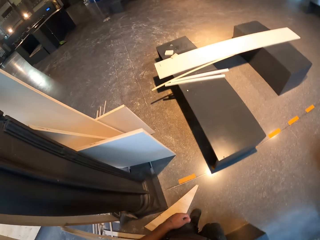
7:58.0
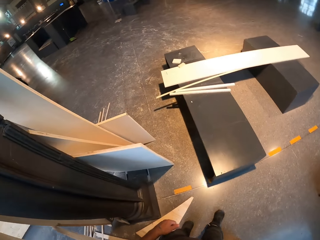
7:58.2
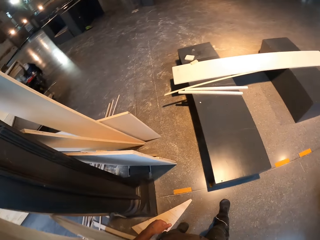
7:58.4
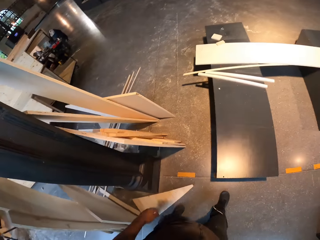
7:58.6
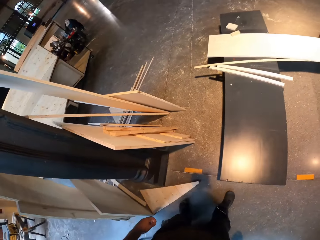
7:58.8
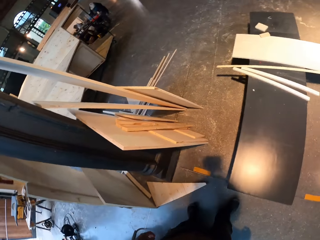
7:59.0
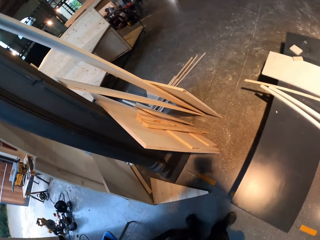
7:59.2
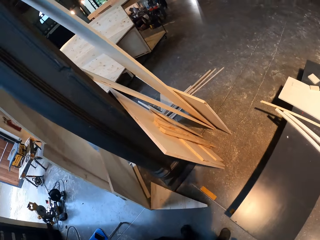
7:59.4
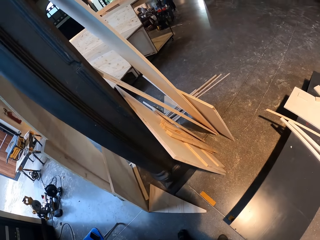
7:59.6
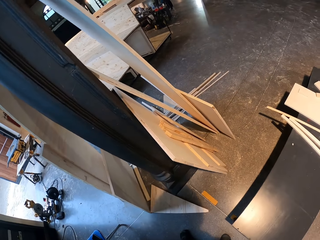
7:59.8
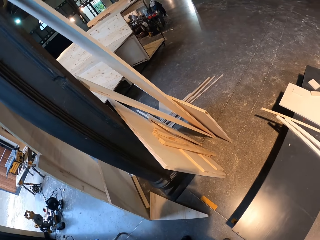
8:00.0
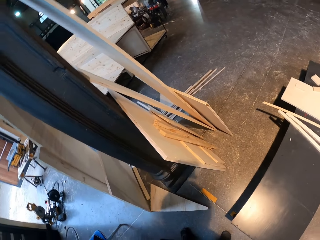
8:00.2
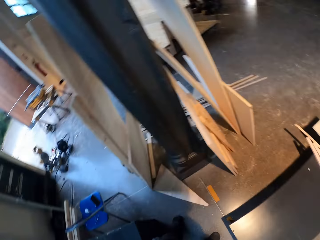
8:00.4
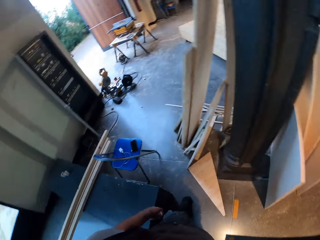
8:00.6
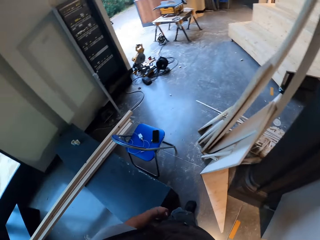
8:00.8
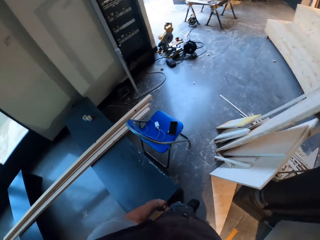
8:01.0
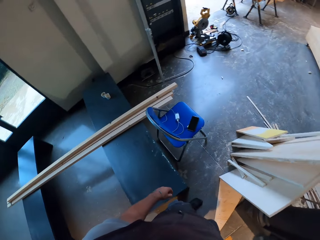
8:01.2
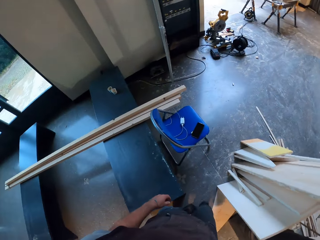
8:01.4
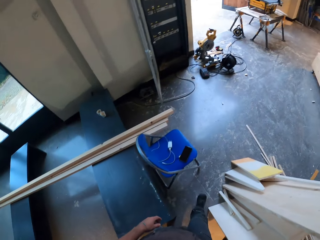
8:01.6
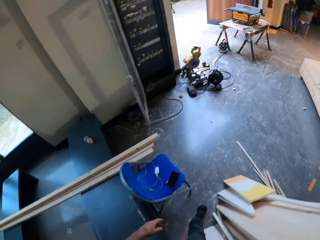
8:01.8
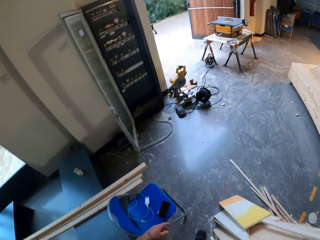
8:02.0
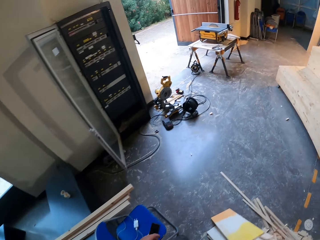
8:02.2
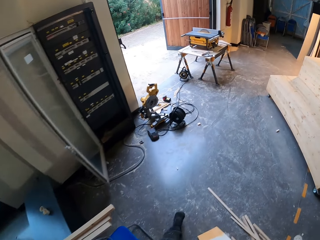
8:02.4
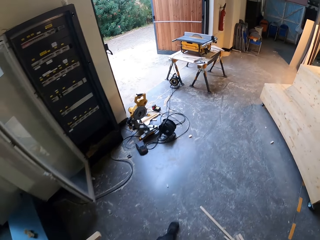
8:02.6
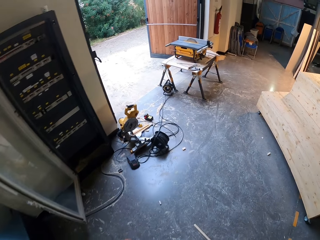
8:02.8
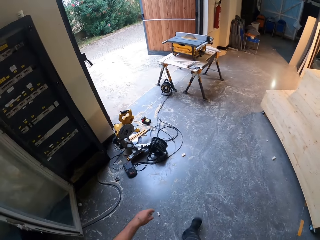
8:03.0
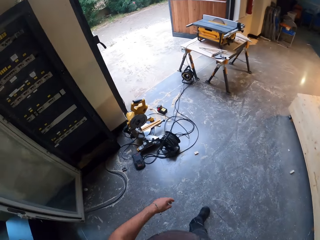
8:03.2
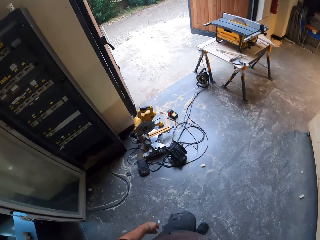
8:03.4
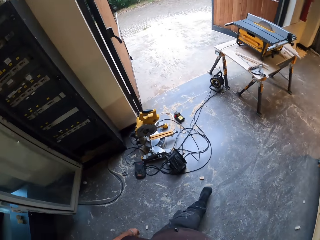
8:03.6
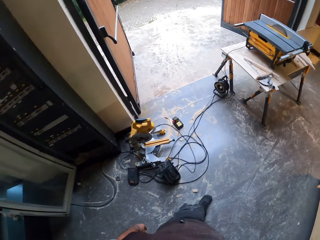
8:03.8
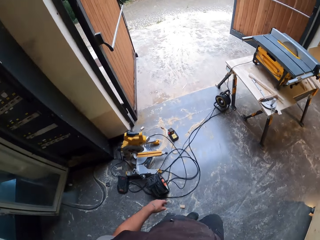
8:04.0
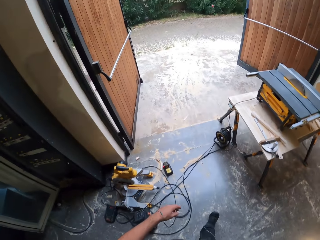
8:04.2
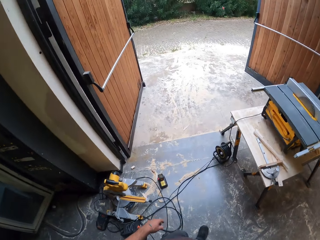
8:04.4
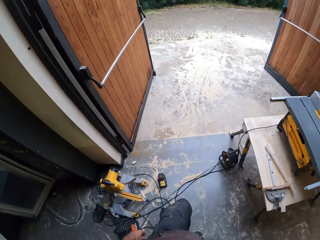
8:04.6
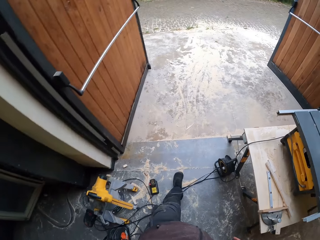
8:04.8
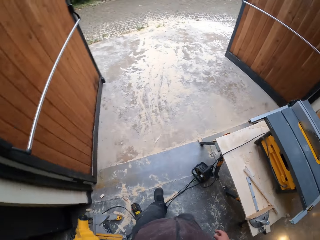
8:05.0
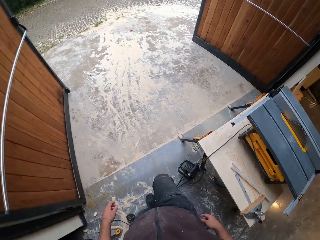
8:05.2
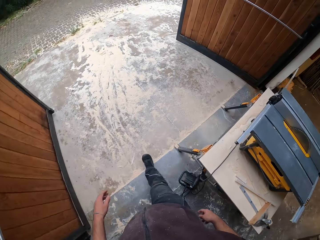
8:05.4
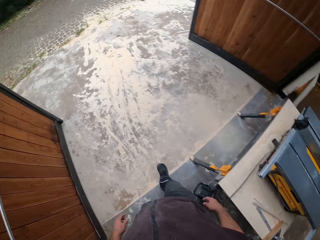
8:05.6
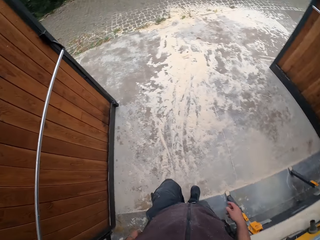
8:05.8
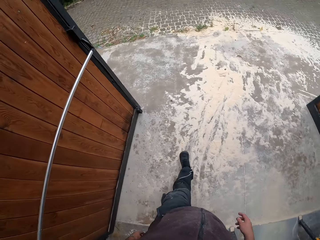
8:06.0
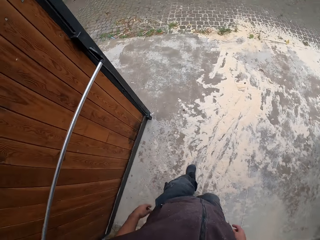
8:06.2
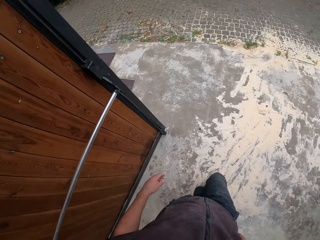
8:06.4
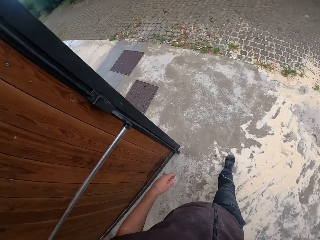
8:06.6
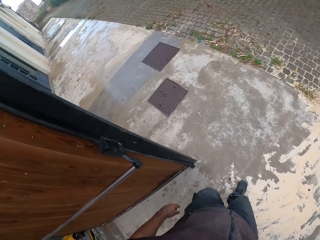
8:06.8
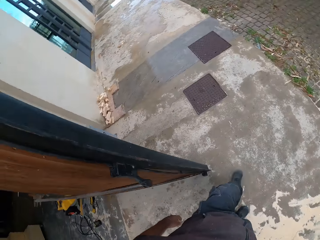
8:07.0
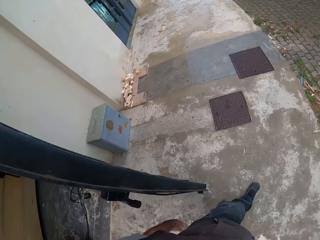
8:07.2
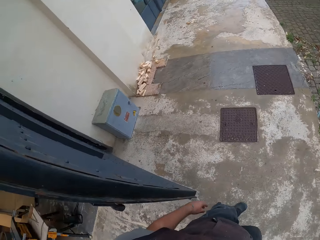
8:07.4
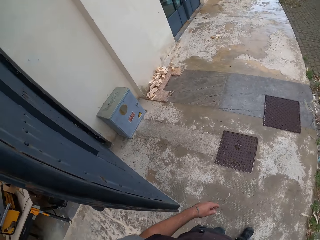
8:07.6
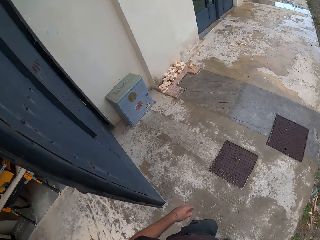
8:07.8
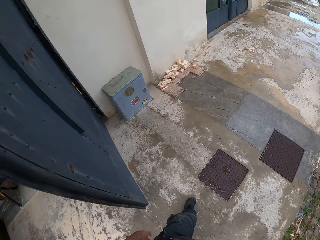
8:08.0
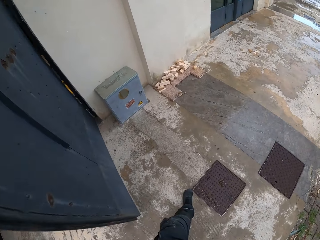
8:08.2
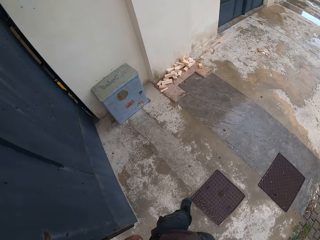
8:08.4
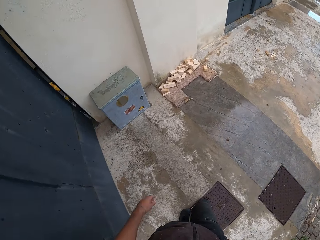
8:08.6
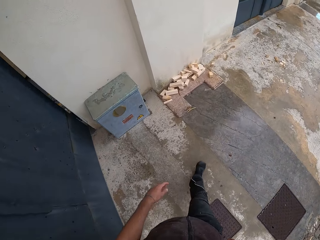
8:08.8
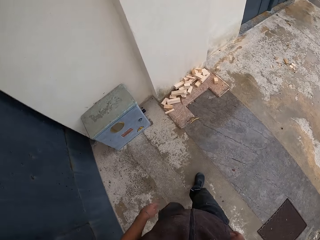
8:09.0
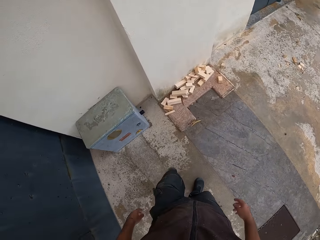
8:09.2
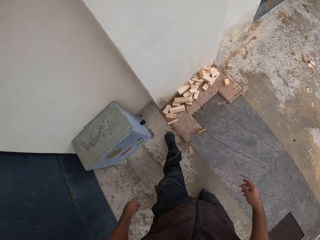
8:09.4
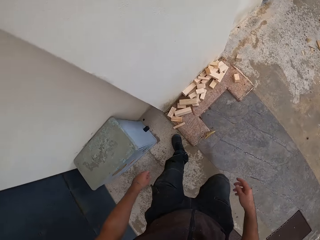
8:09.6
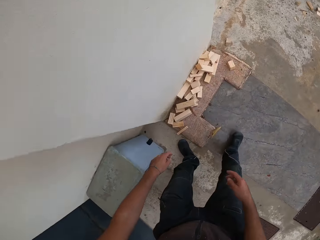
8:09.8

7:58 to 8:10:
The camera wearer leaves the workshop.

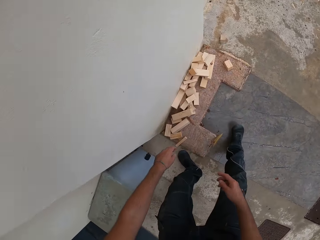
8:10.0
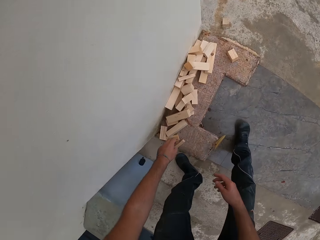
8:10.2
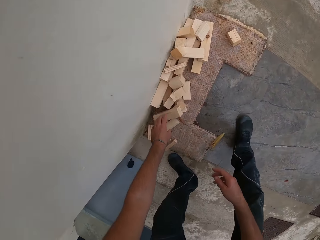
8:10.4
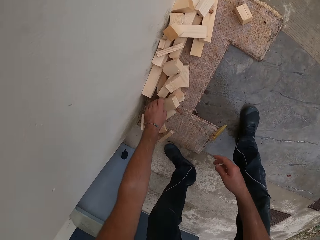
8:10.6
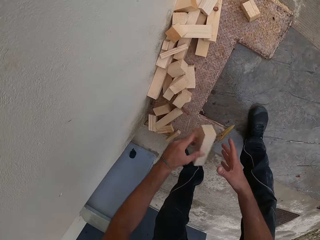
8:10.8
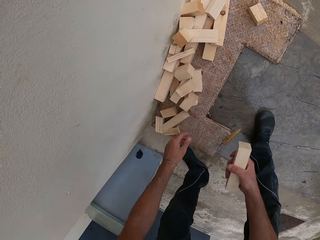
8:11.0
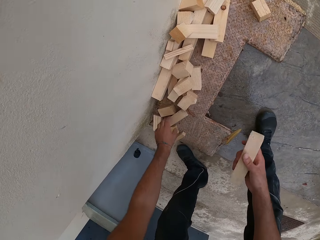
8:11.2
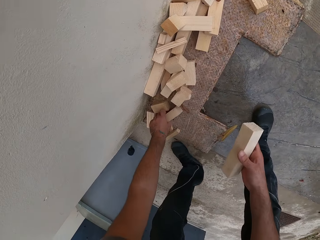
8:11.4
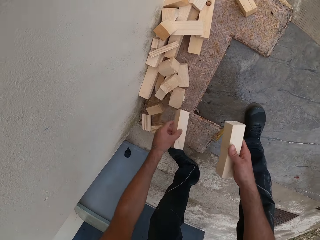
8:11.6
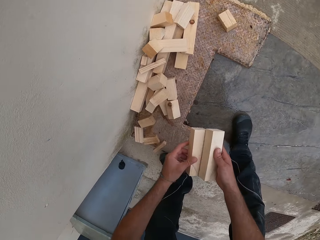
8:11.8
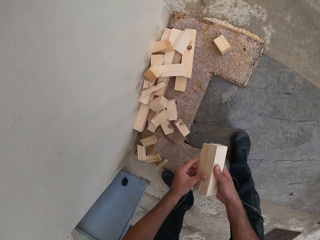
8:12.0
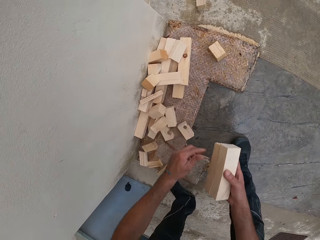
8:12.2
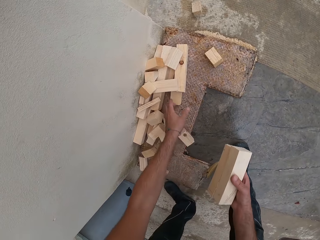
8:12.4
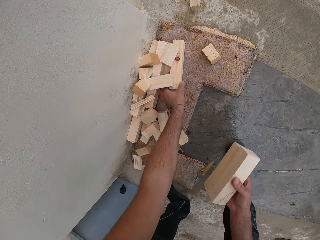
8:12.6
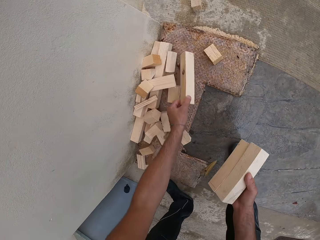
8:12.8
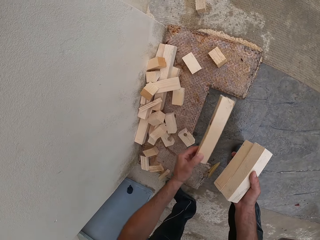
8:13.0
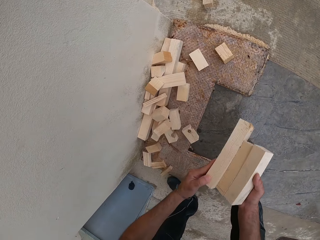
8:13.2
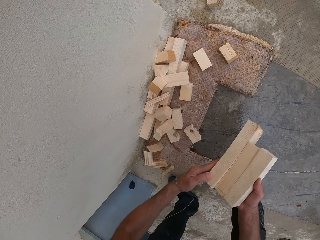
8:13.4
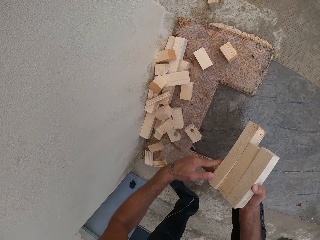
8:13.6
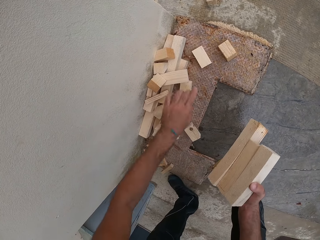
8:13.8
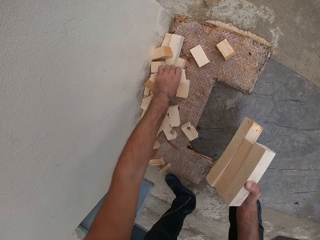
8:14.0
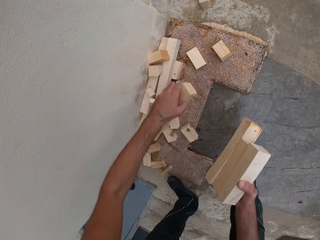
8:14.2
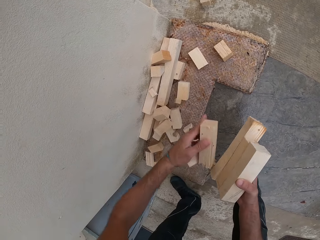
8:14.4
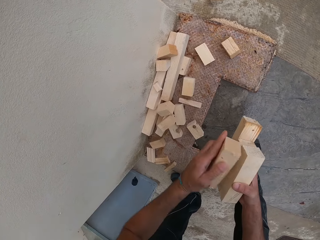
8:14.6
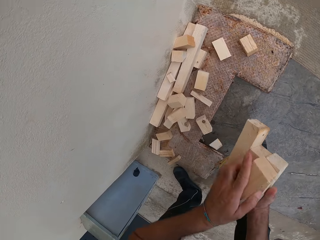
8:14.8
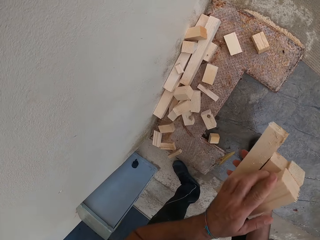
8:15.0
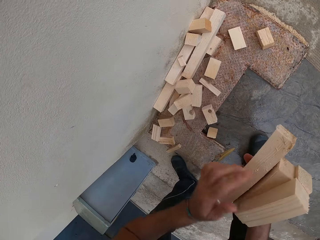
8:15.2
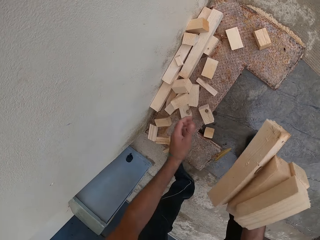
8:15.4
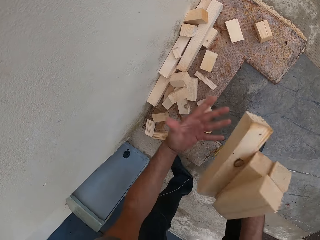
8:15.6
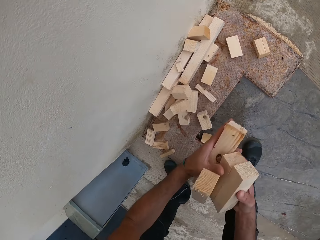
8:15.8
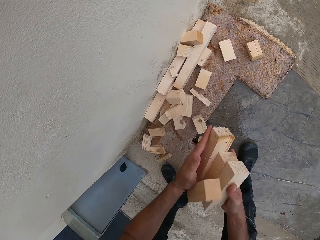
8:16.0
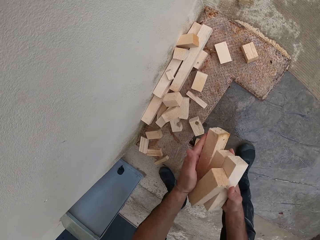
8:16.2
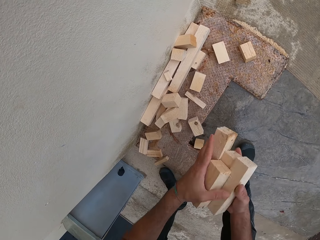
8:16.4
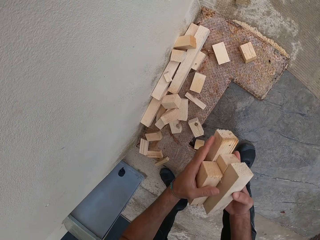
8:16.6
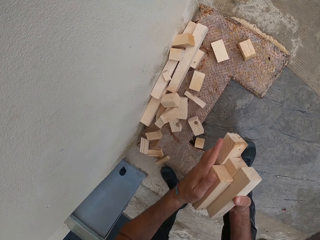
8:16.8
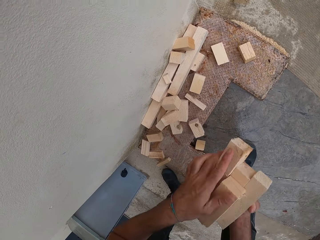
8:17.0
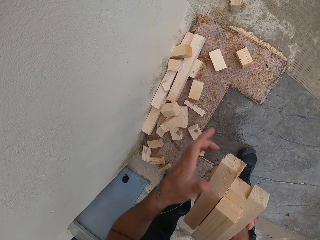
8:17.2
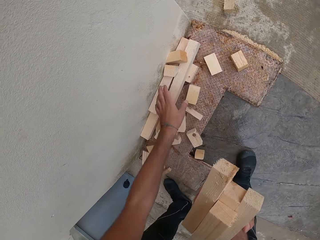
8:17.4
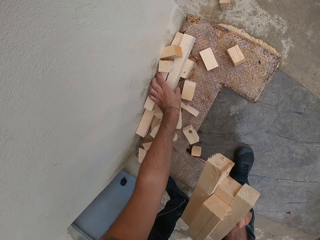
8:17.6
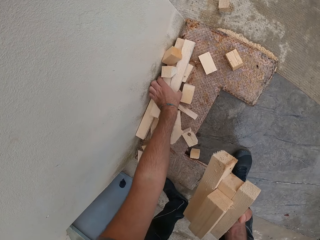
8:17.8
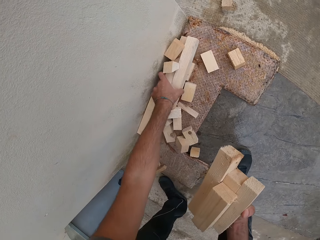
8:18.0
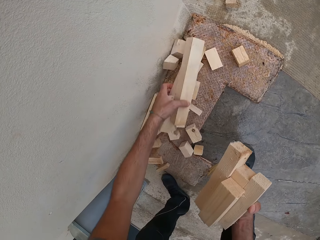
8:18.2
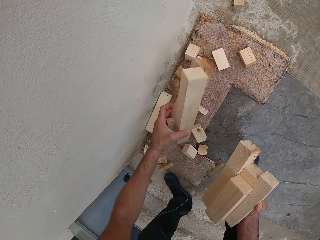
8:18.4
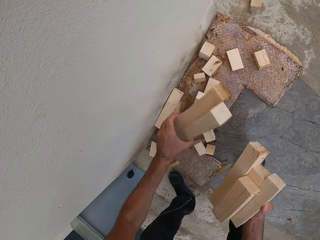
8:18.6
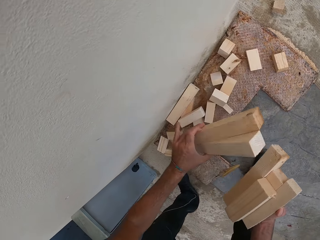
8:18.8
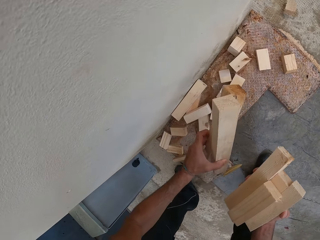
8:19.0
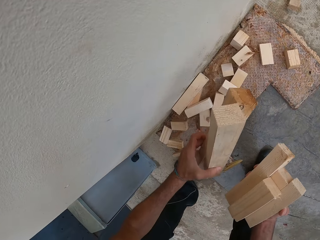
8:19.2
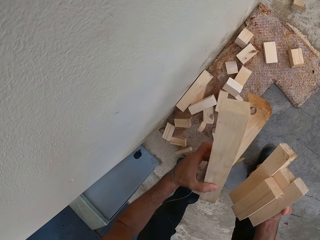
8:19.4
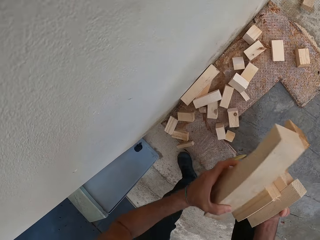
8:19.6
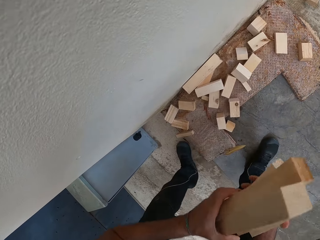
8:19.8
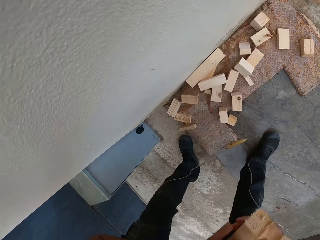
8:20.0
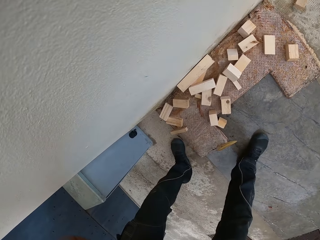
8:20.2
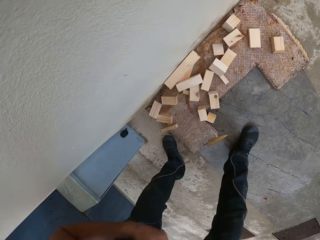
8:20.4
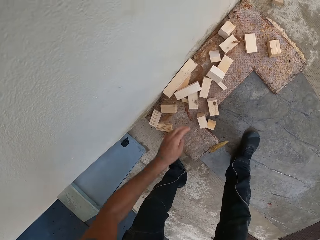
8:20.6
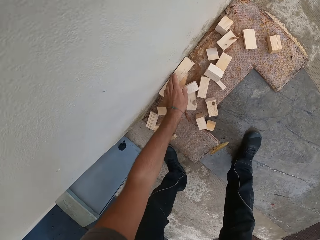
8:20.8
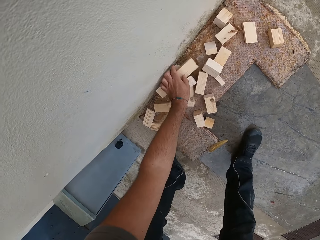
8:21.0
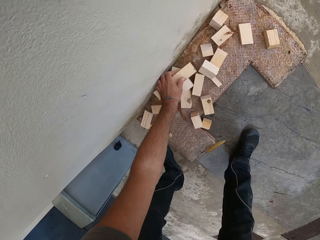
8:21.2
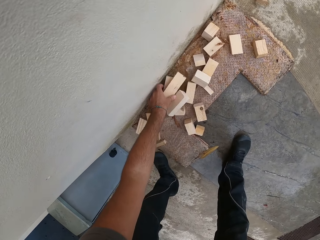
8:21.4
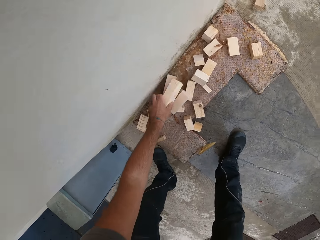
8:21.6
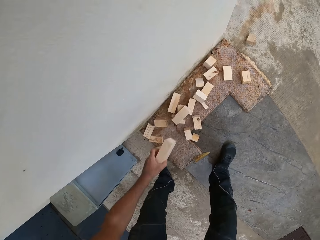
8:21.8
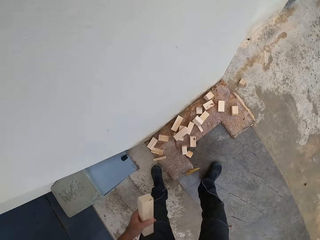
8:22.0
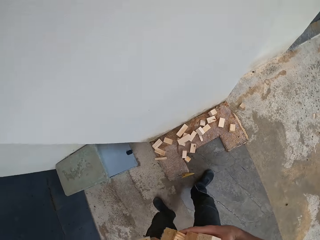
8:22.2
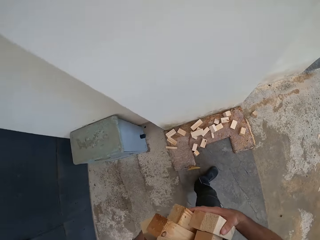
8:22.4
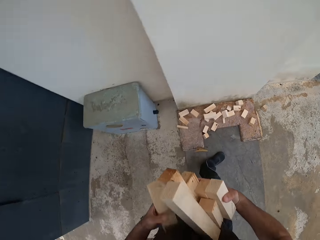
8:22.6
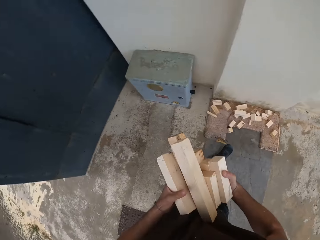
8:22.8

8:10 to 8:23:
The camera wearer picks some pieces of wood. He lifts a piece of wood with his left hand to his right hand. He does this repeatedly. He holds the pieces of wood with both hands. He lifts two pieces of wood with his left hand to his right hand. He lifts a piece of wood with his left hand to his right hand.
